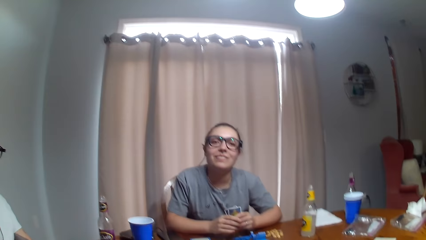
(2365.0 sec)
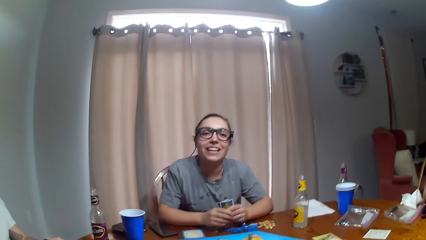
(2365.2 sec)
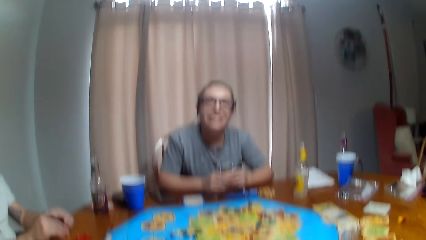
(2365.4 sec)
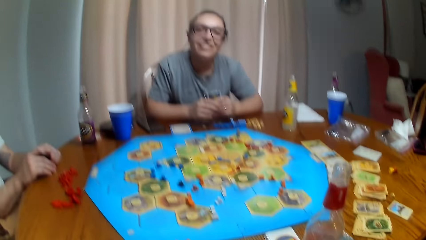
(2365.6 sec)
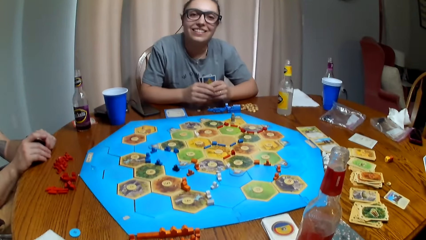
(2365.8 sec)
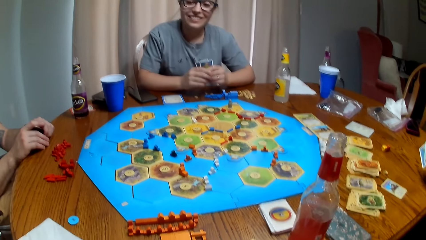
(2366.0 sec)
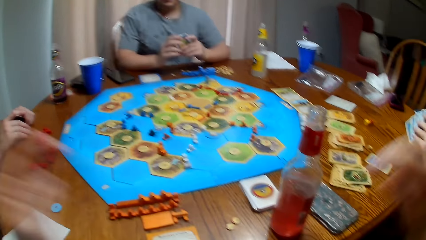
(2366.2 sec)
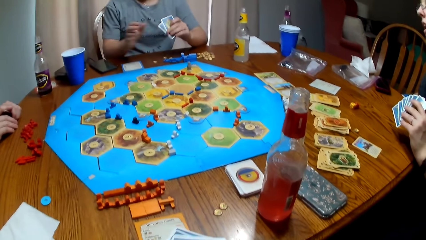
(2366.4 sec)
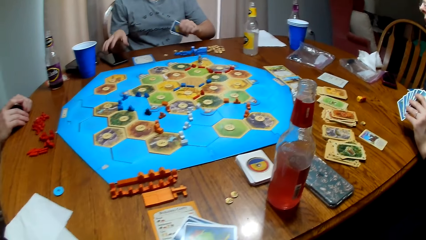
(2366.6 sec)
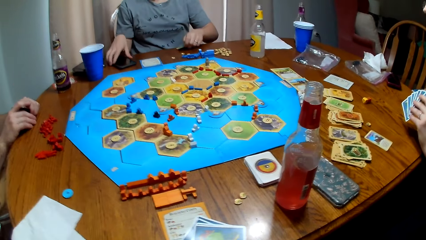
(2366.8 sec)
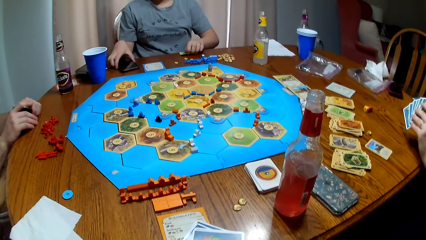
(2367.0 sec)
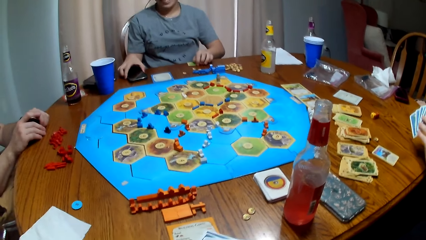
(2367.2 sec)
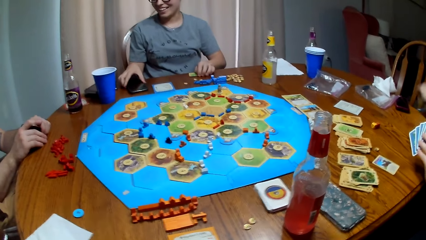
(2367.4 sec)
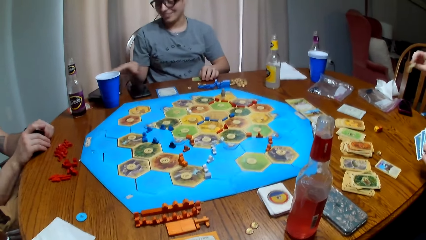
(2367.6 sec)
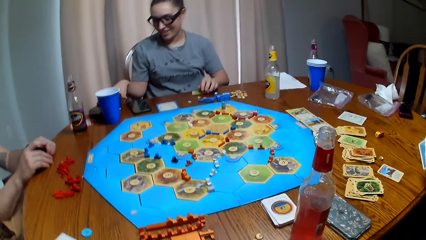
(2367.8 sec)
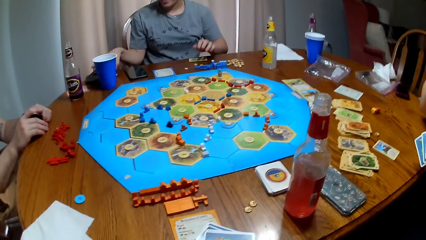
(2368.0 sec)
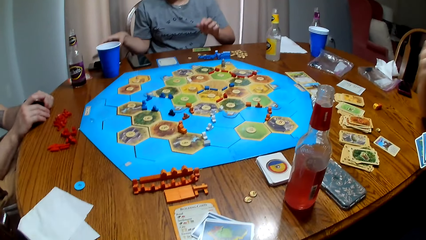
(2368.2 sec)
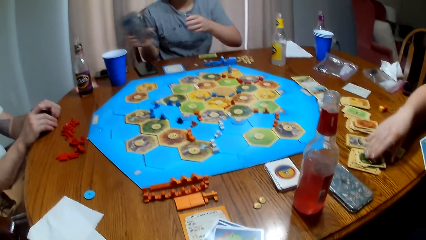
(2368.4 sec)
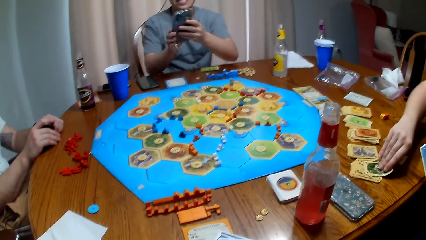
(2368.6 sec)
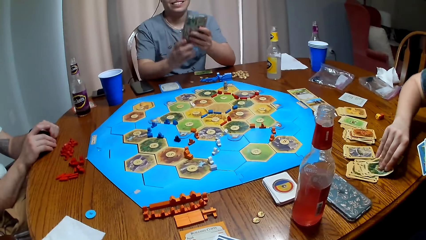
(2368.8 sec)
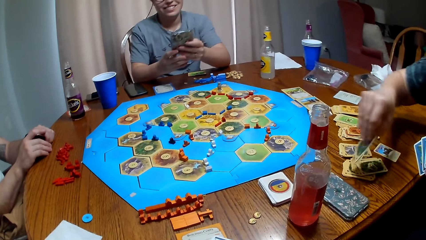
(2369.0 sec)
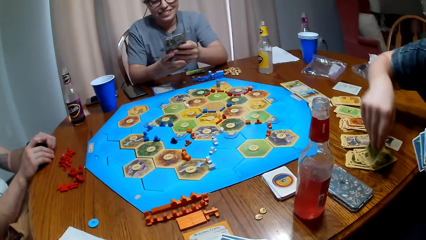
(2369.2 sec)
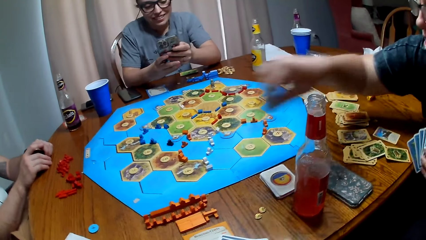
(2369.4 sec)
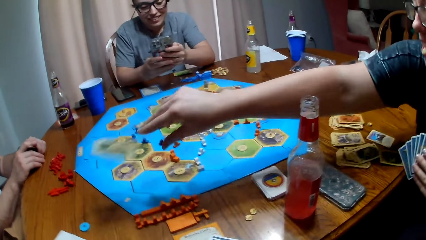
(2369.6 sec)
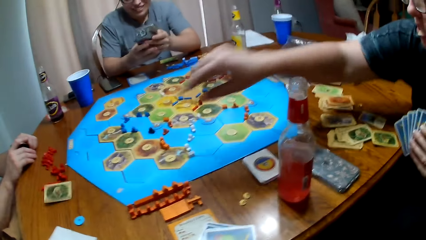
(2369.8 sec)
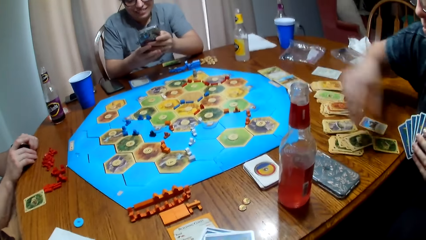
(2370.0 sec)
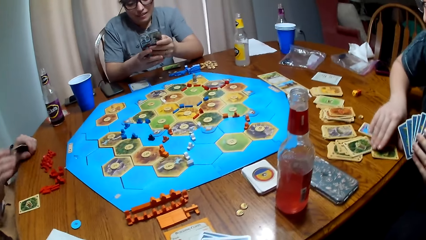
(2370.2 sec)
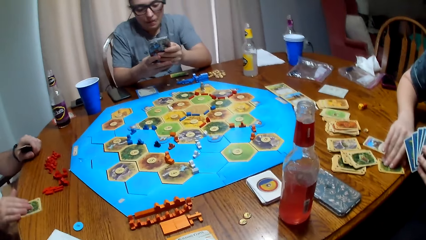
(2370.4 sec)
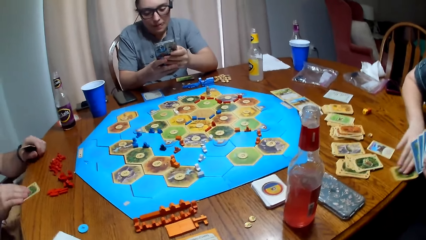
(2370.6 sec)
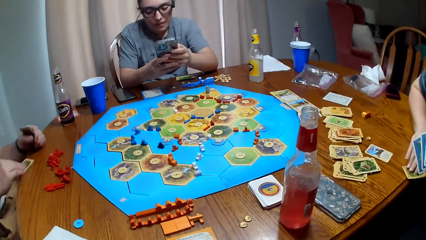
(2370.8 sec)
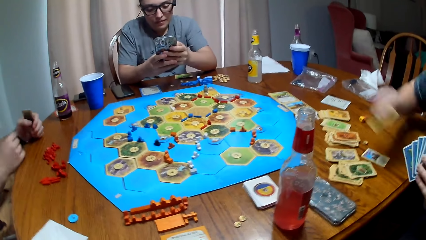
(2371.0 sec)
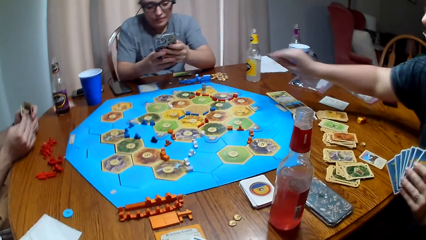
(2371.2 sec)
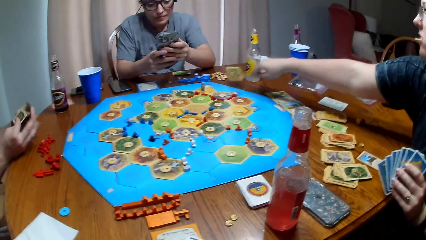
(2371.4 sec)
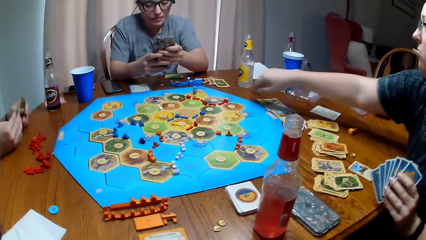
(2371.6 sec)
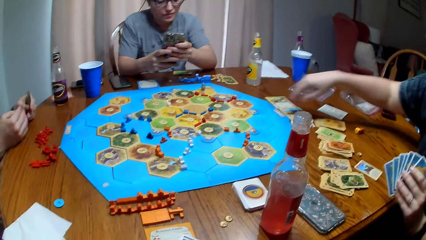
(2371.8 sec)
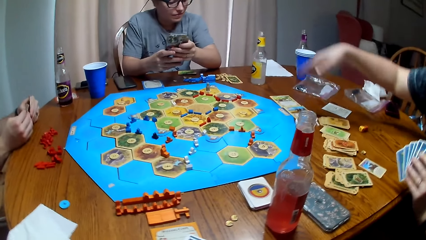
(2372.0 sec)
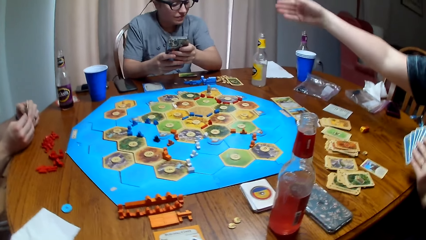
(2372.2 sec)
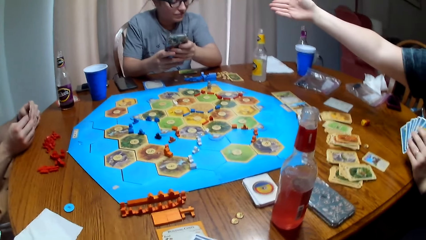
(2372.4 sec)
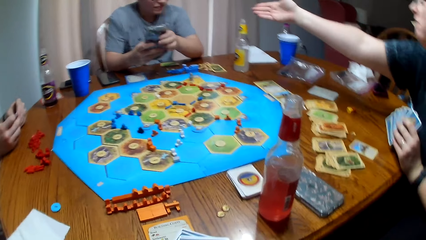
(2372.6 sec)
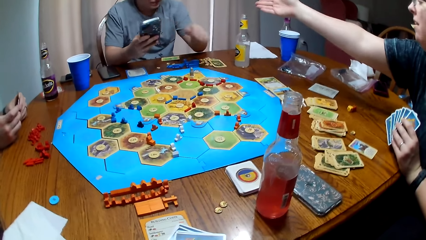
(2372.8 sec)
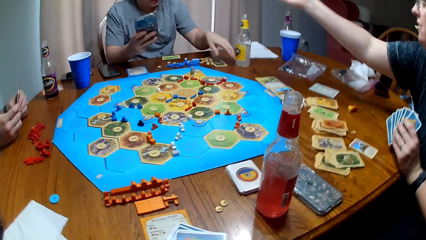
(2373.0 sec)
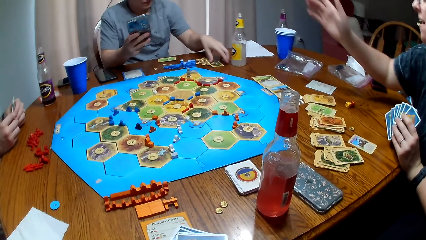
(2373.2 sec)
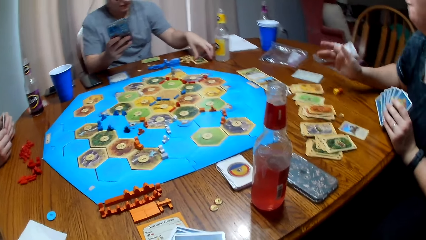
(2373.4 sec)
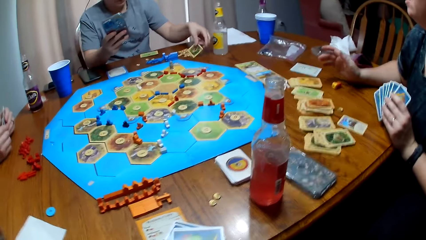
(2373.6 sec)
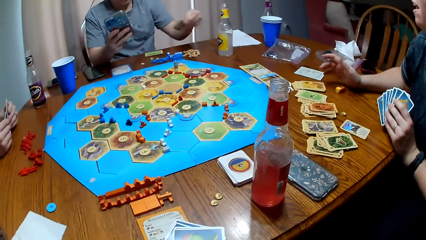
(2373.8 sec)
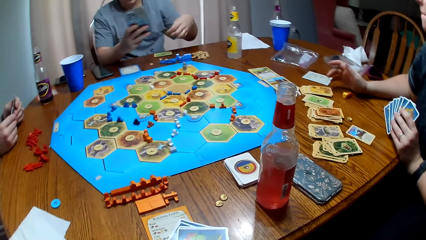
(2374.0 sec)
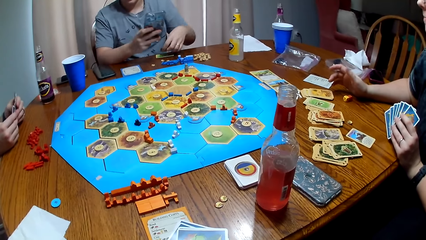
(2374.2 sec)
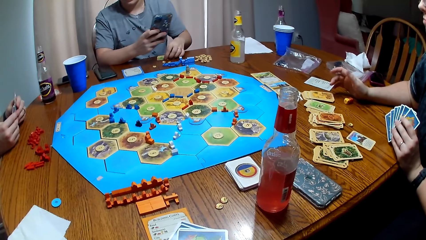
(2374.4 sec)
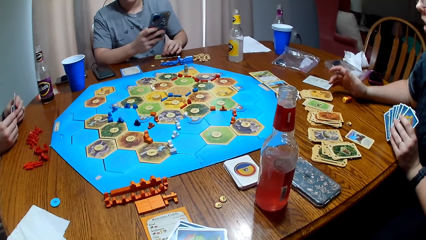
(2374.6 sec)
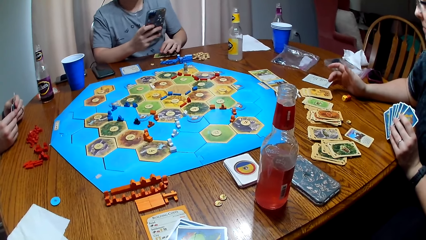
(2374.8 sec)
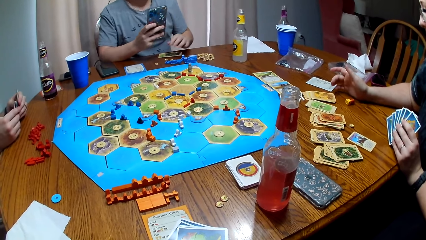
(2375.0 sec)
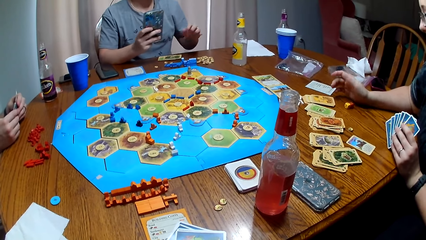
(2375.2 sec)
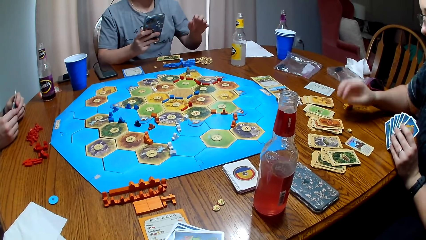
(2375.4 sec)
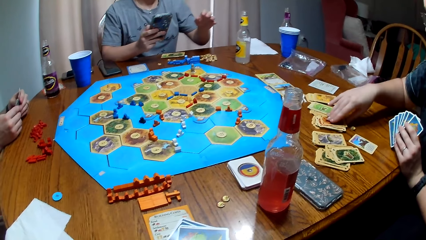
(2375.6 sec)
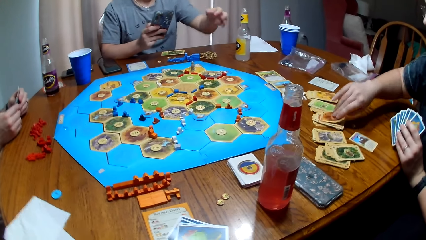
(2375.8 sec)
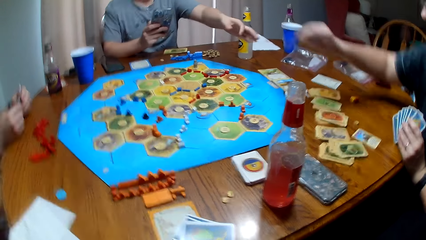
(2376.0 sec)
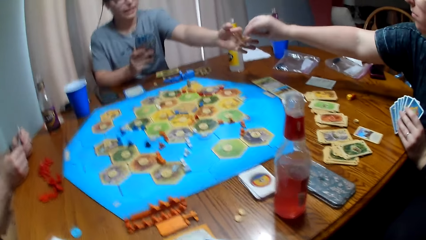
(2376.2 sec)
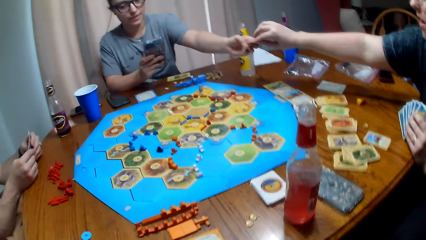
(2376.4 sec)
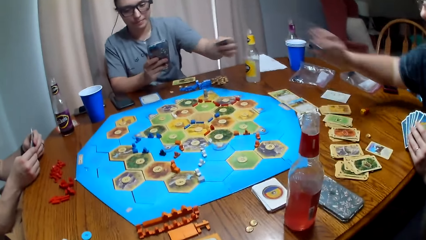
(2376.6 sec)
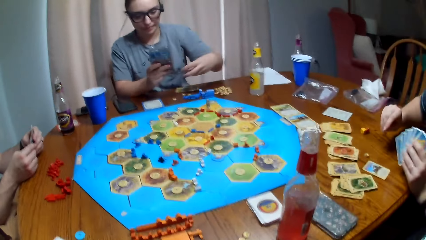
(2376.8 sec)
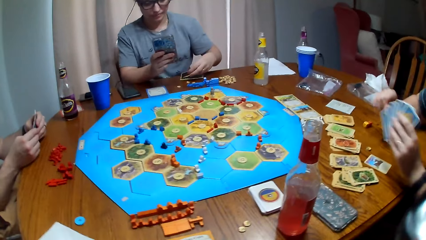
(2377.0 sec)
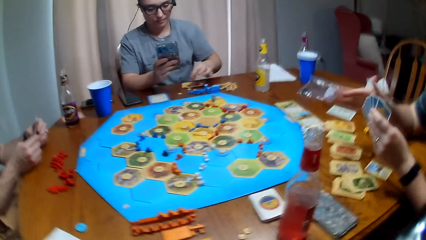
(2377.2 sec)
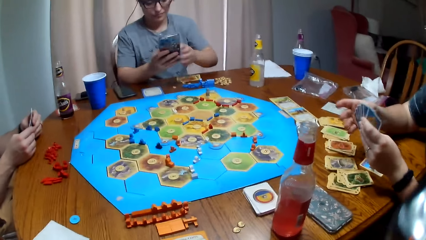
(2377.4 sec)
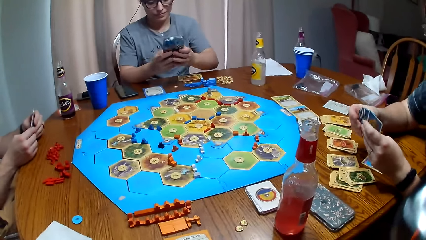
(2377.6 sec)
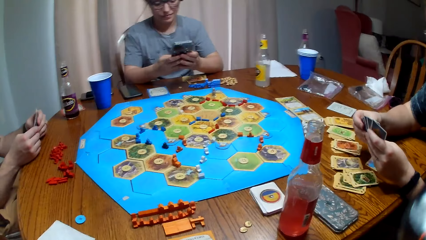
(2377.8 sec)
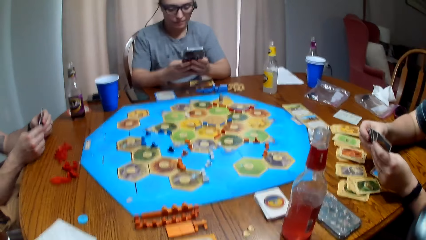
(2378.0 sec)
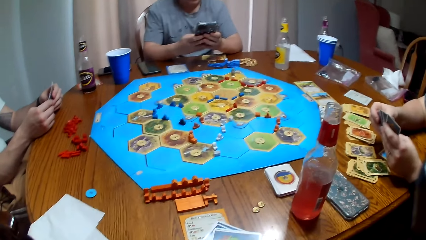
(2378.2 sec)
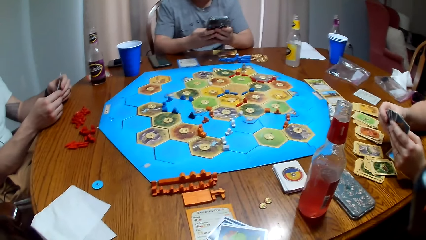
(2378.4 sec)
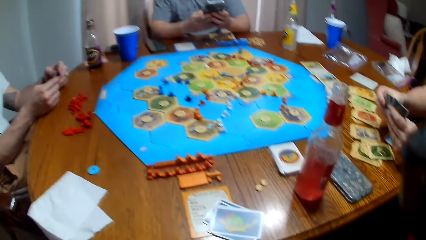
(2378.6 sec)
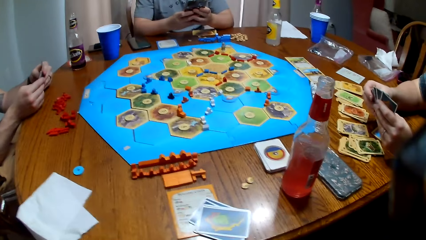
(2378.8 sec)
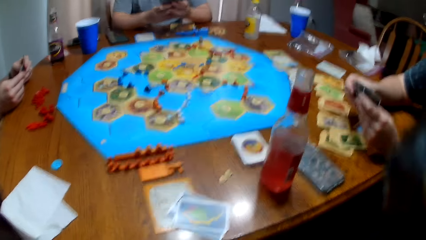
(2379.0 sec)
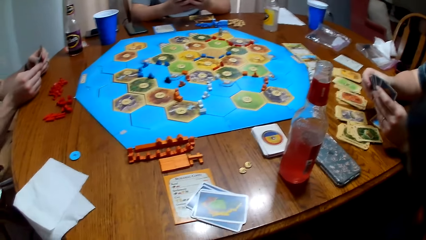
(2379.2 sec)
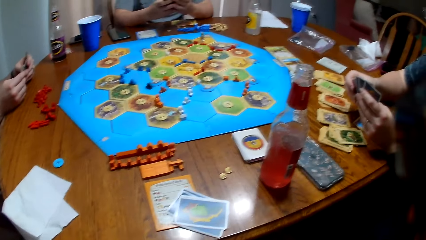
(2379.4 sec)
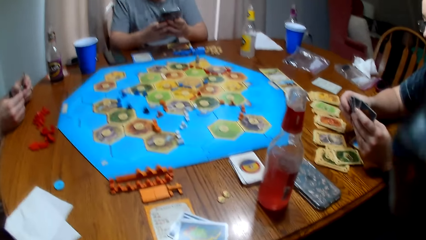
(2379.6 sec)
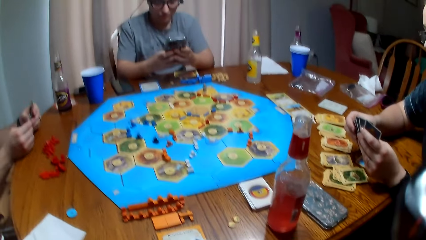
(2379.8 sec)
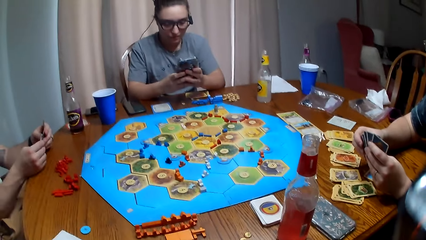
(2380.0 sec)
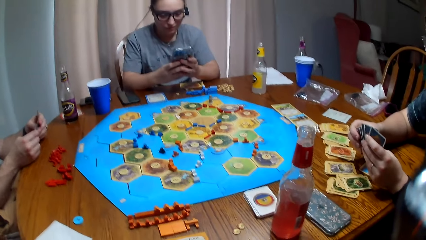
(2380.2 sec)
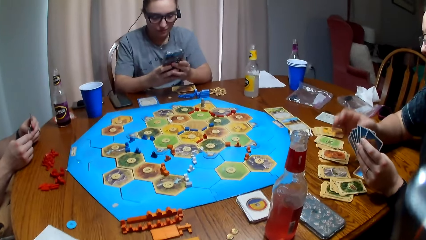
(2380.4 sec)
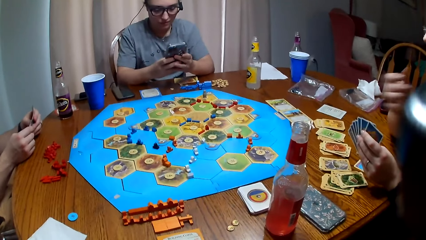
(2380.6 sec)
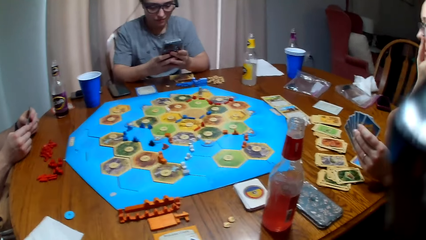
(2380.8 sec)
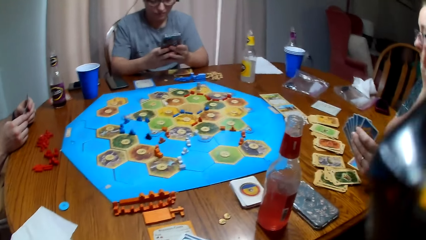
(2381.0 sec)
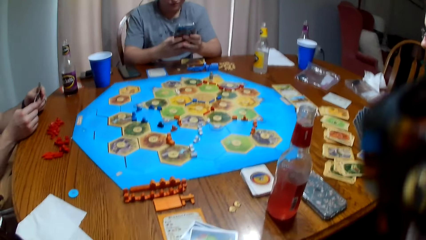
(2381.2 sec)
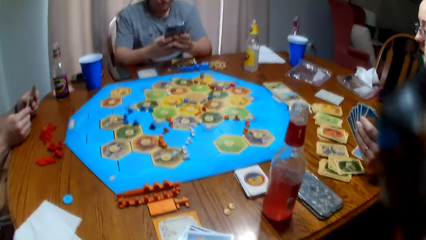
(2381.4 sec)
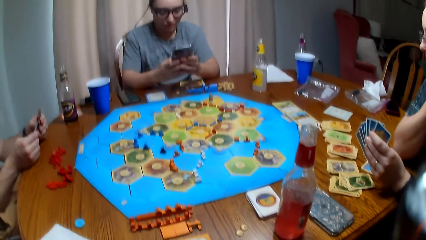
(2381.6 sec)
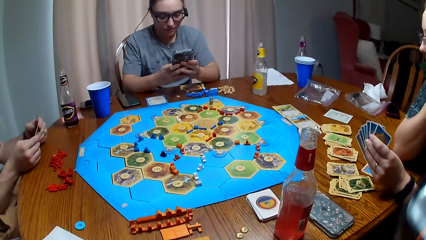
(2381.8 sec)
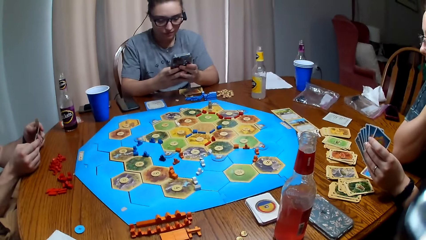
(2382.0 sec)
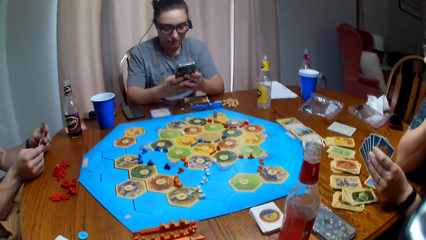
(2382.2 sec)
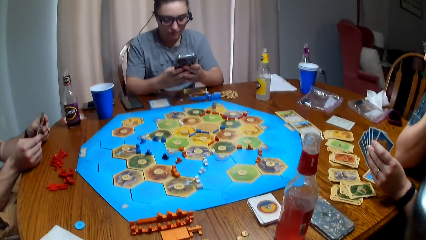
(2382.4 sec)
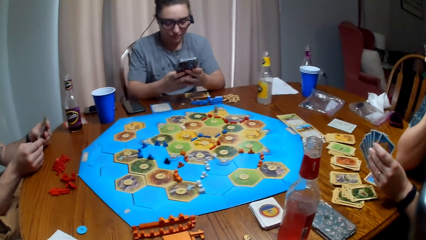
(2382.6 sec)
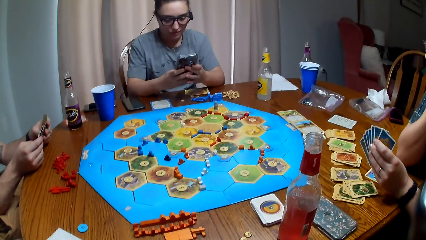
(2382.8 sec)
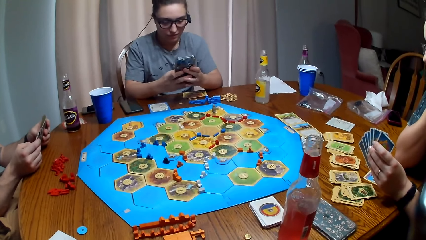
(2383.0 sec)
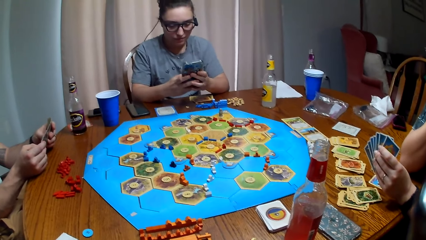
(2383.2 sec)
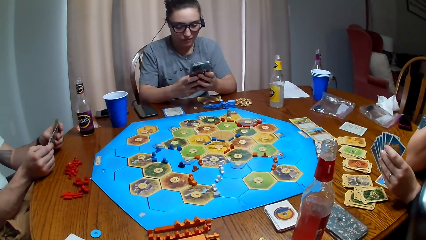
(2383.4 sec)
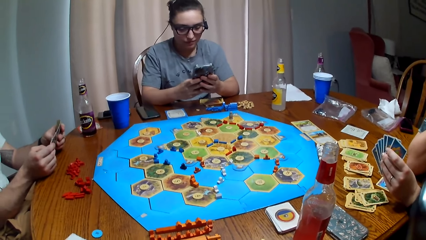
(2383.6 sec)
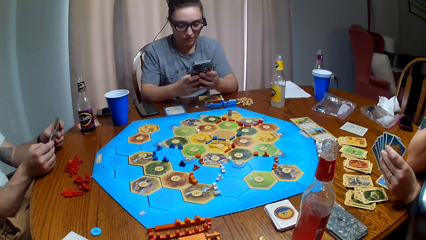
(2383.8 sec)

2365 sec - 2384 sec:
A woman picks the phone. Another woman picks the card and throws the card to a man. The other woman drops the card and throws the card to the first woman. The first woman picks the card and drops the card. The other woman gives the first woman the card.
